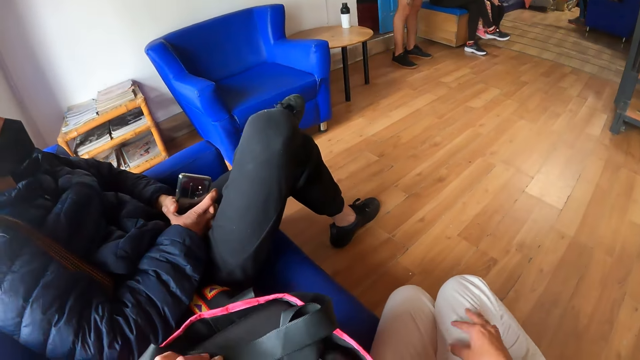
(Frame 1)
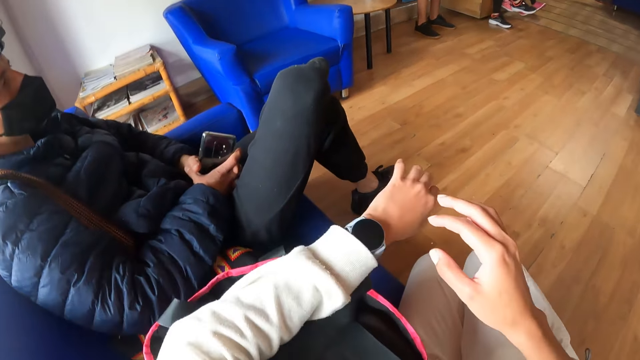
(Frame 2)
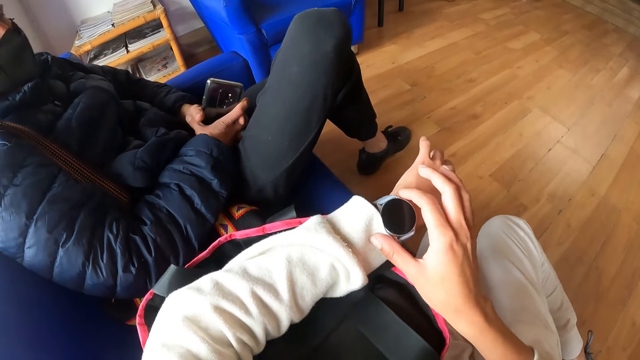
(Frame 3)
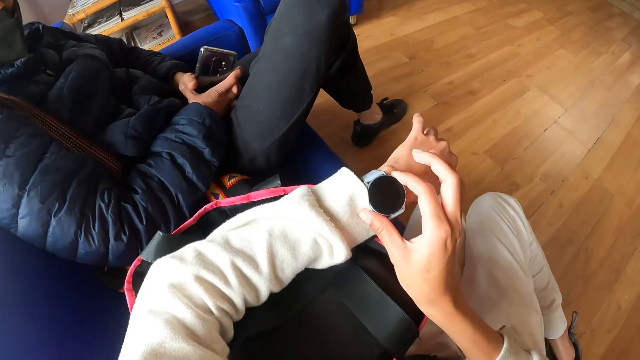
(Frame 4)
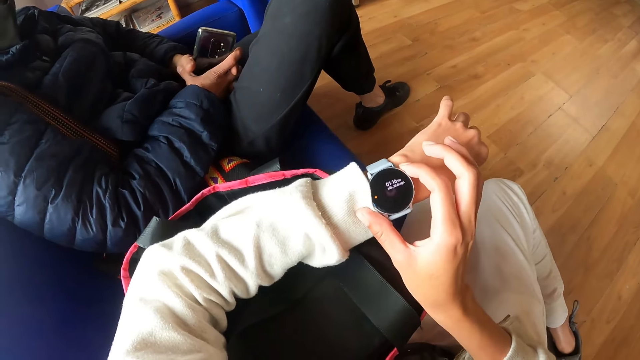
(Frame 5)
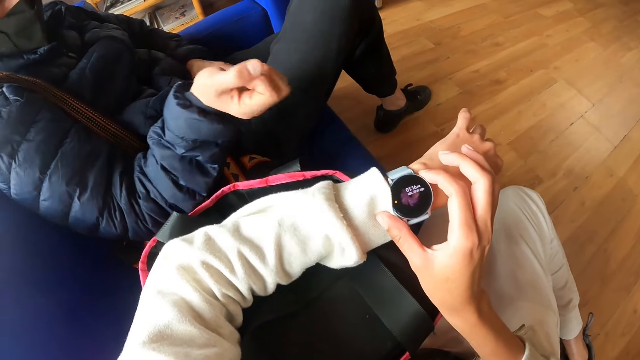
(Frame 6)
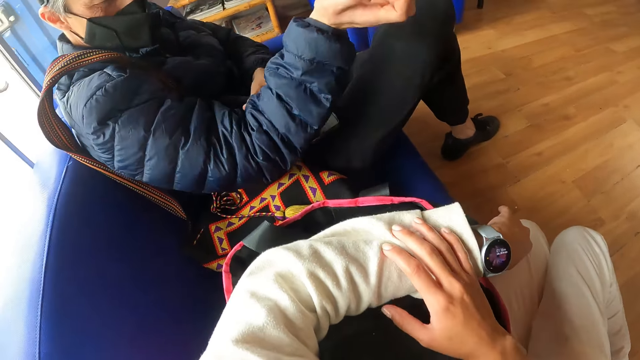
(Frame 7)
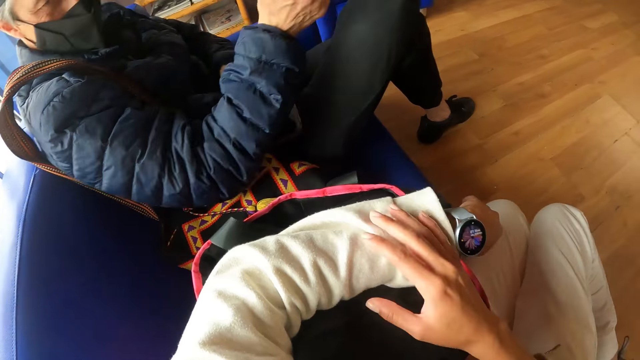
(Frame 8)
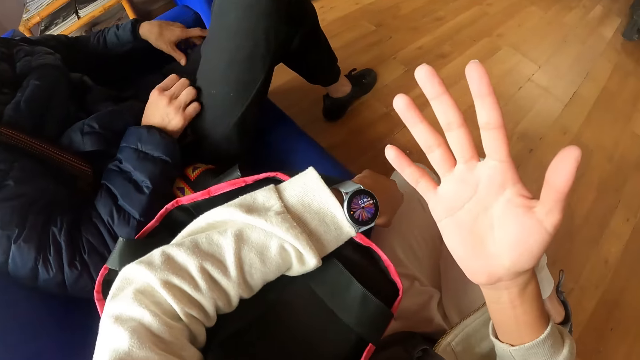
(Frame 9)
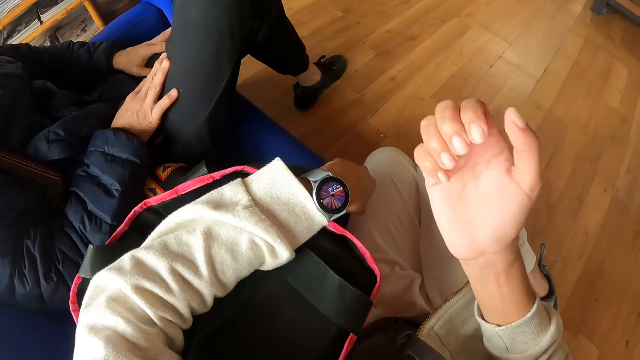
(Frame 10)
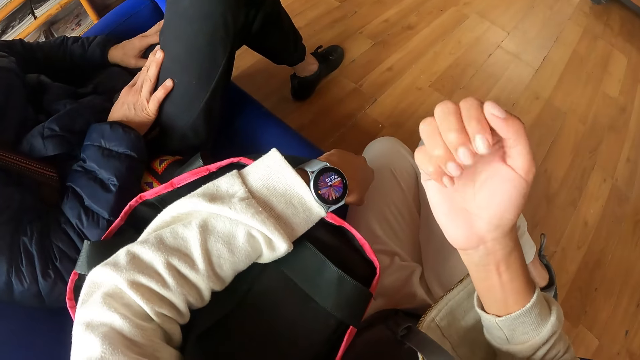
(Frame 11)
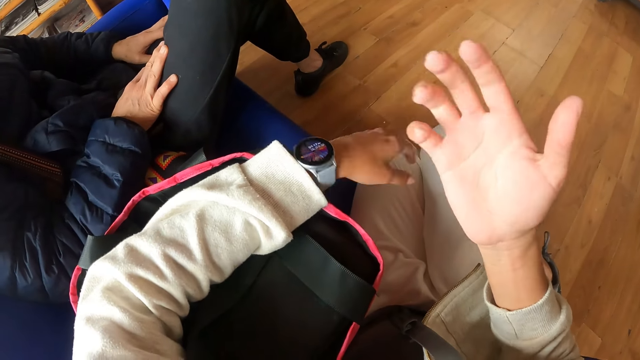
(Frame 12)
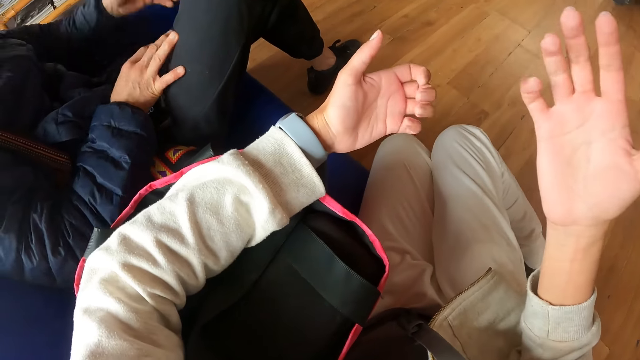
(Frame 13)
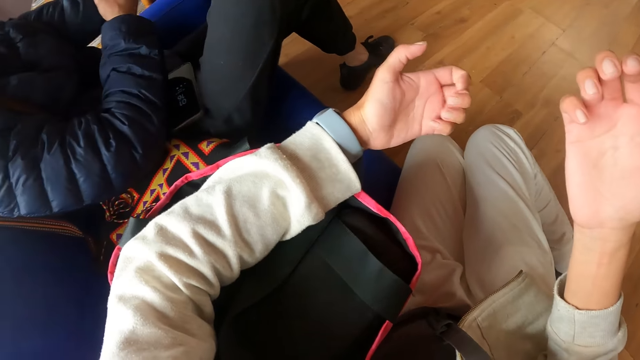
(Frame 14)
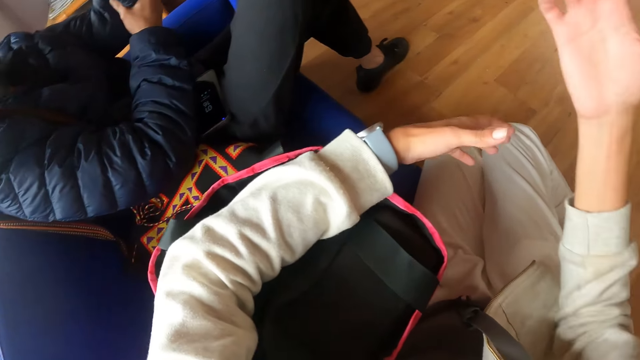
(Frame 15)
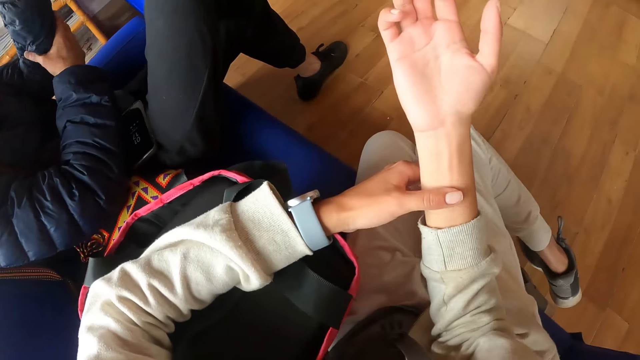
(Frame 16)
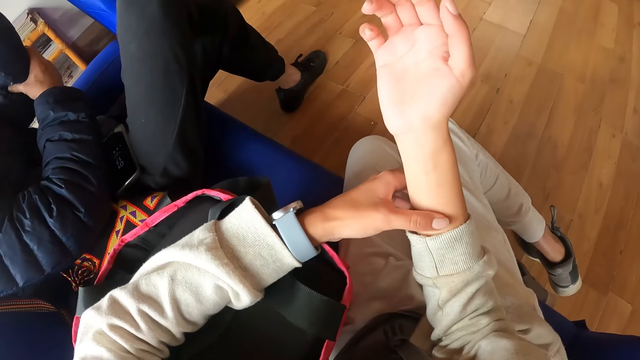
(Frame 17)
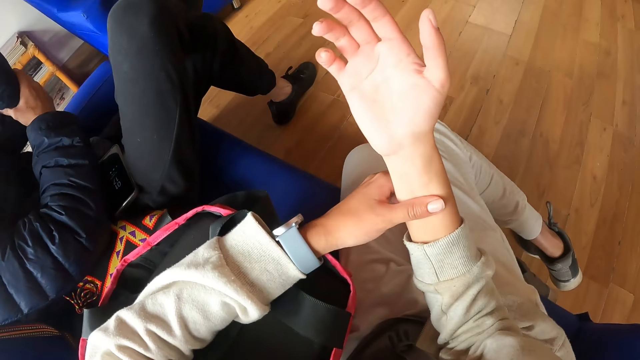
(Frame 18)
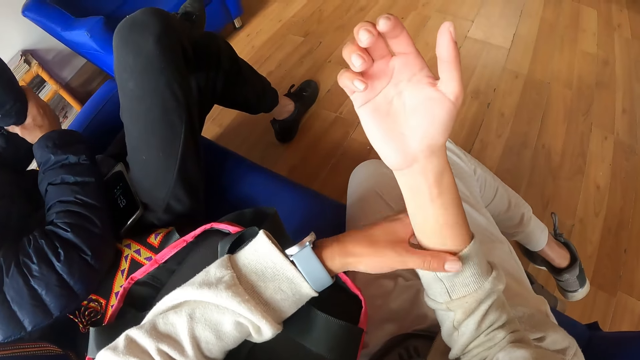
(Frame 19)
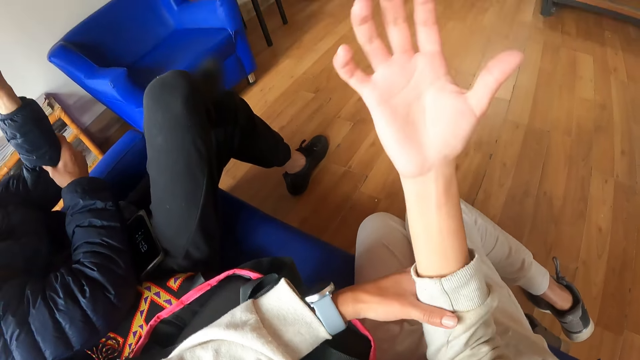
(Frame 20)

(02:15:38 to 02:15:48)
The camera wearer operates a wrist watch on her left wrist with her right hand. She holds the watch. She stares at the hand. She stares at the hands. The man scratches his left hand with his right hand. The camera wearer examines her right hand with her left hand. She touches a hand.

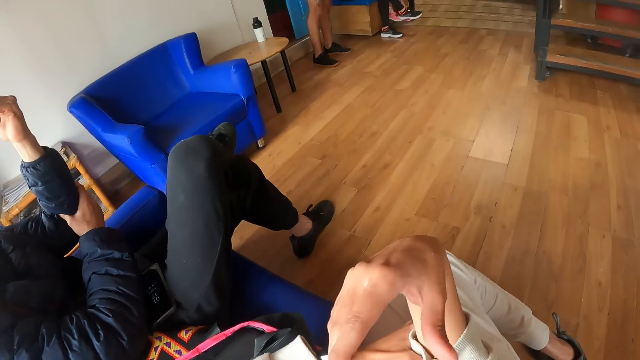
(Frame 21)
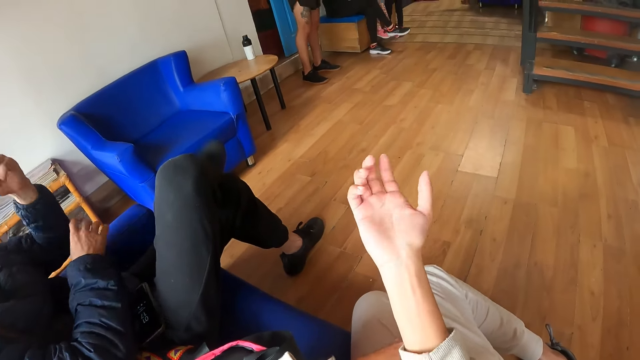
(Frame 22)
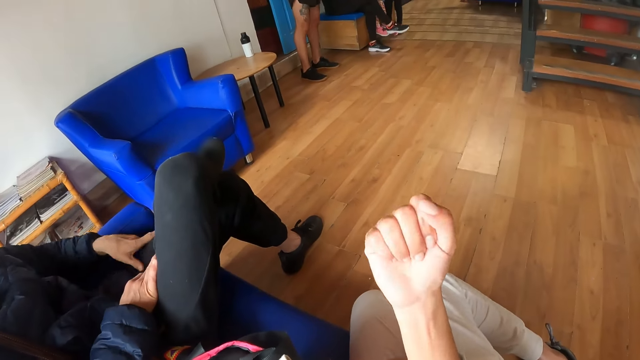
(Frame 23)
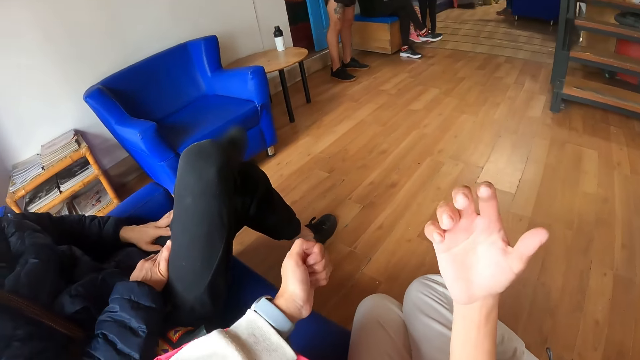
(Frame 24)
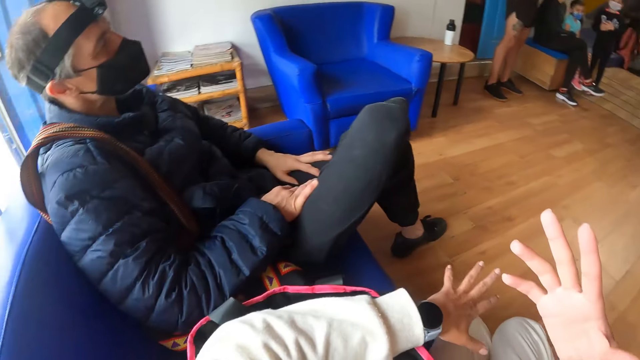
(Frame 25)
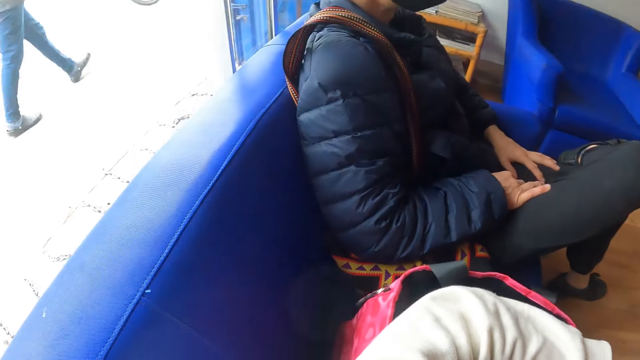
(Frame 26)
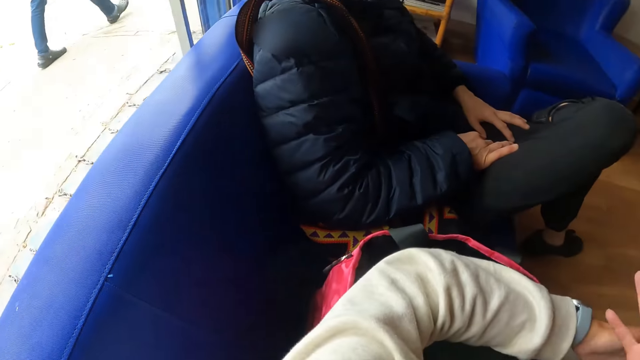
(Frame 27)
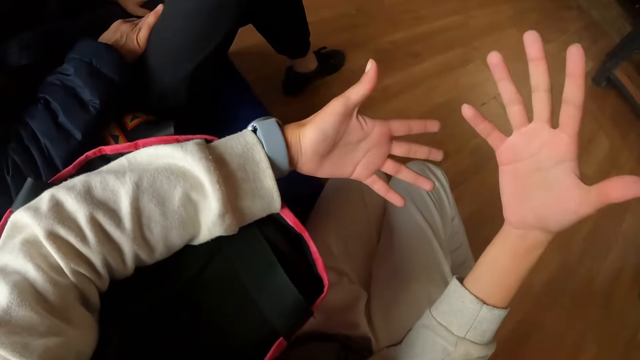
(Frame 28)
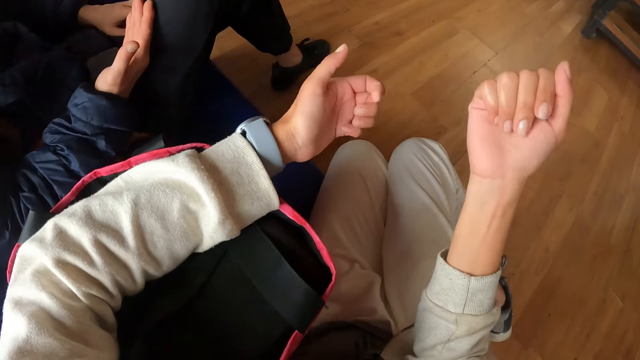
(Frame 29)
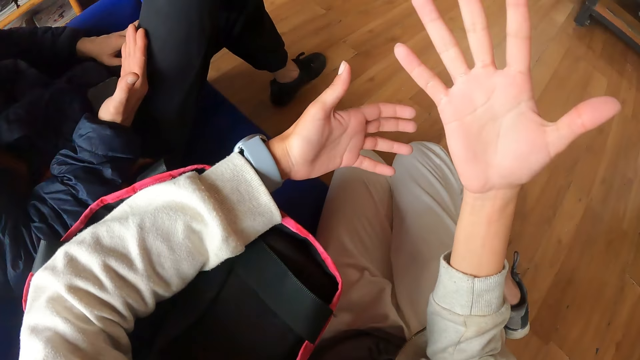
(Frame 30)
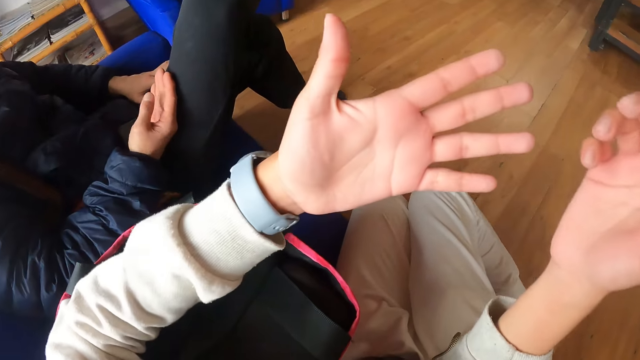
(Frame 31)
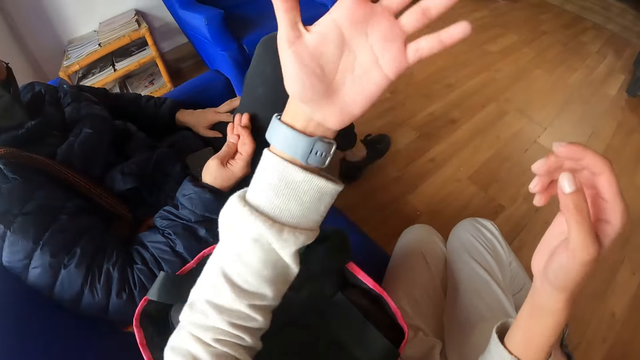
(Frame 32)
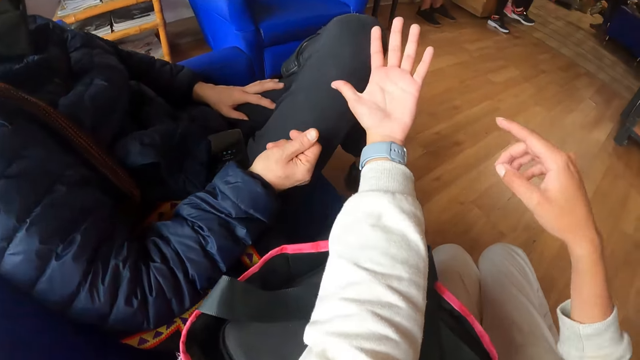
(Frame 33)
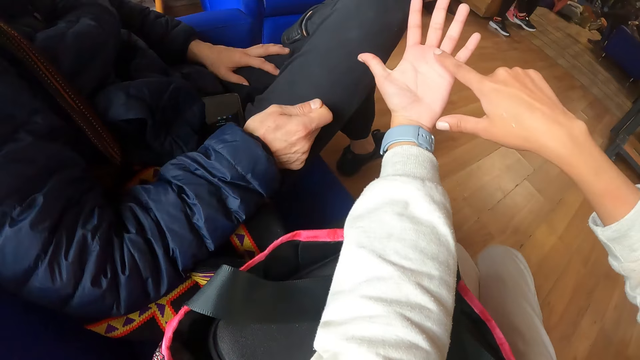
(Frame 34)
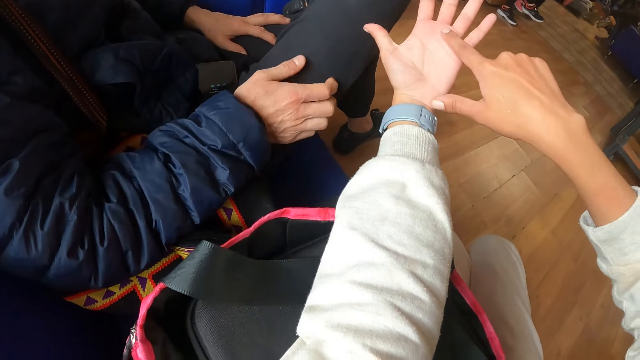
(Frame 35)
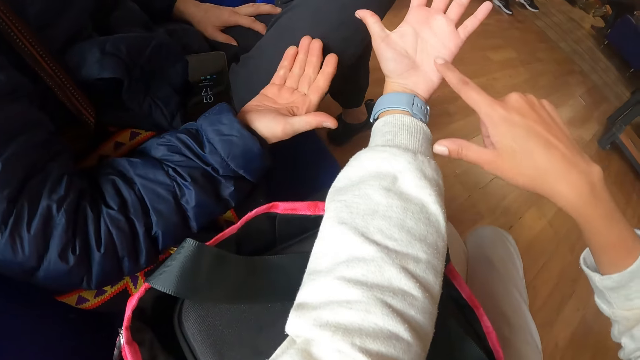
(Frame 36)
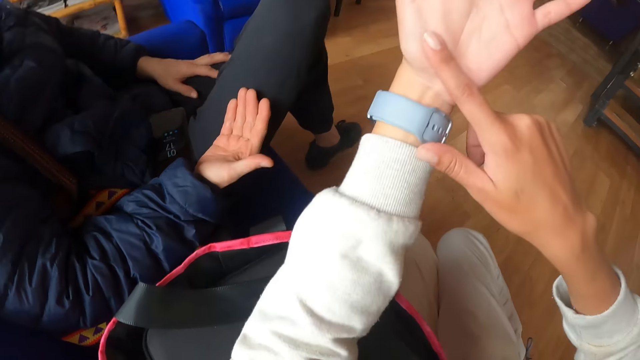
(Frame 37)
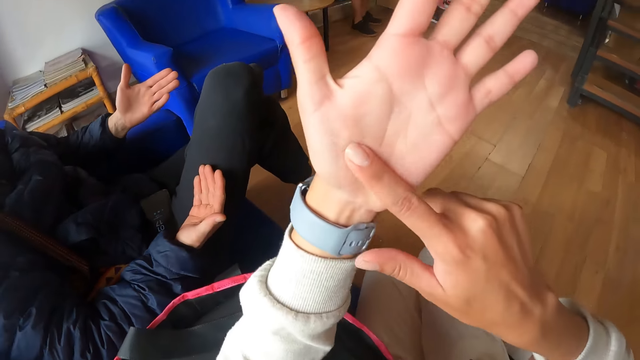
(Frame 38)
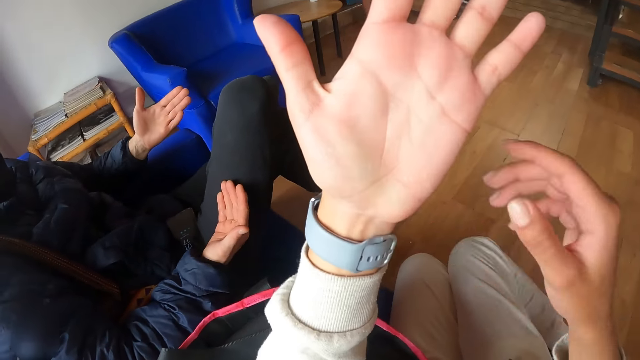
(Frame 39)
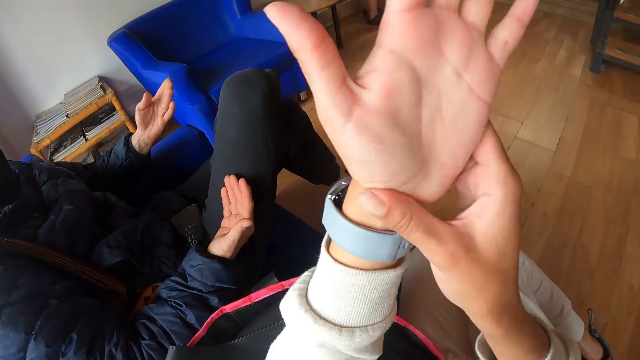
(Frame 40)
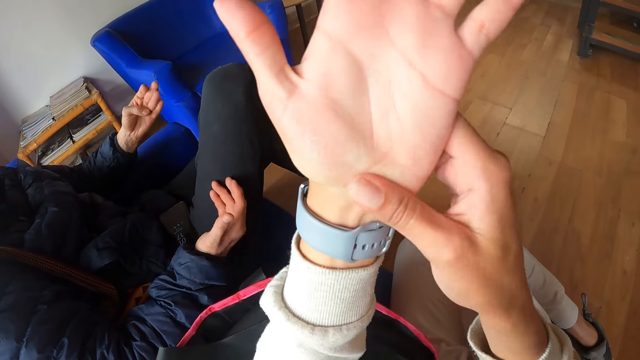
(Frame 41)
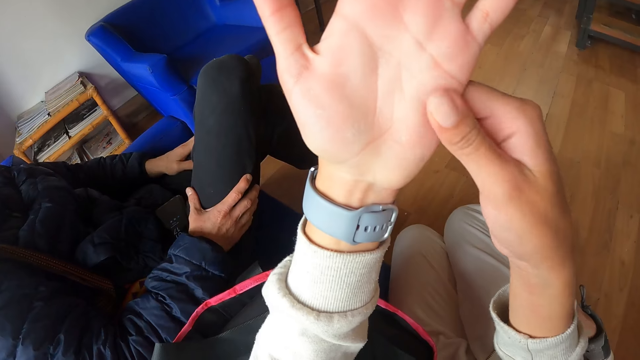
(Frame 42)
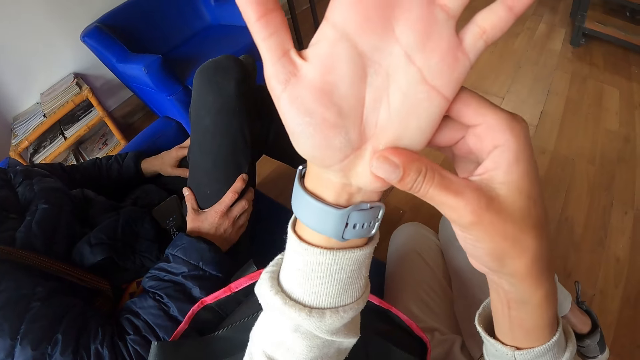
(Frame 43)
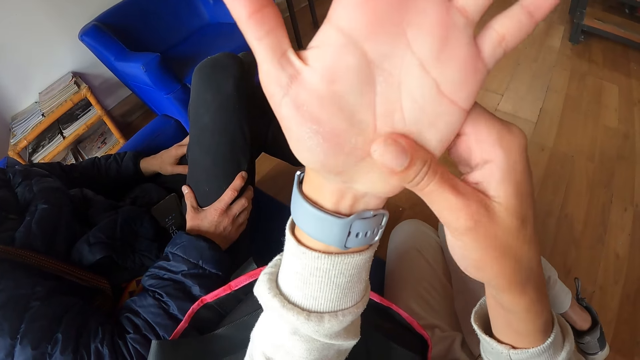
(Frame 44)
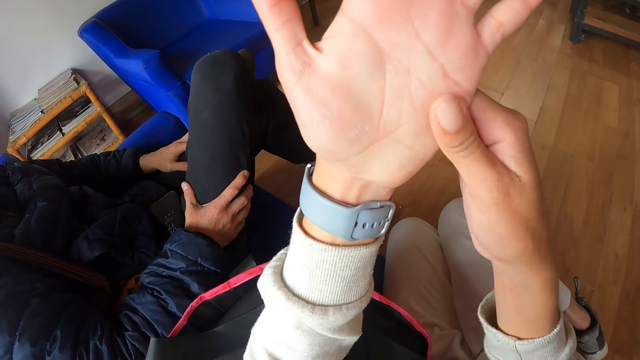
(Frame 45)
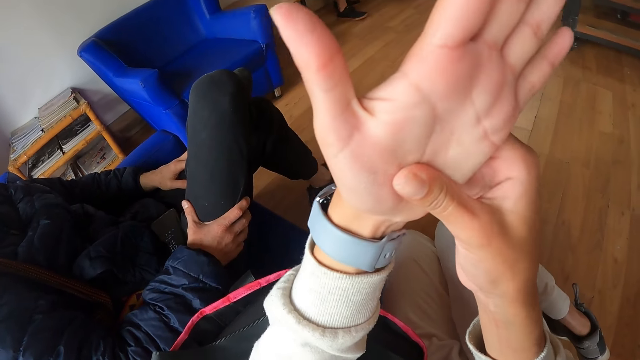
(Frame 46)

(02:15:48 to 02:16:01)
The man places his hands on his lap. The camera wearer looks around. The man examines his right palm. The camera wearer examines her left hand with her right hand. She touches the hand. She massages the hand.
